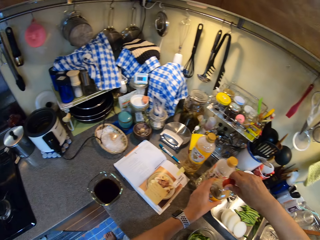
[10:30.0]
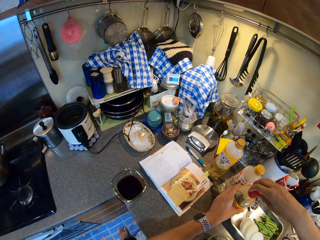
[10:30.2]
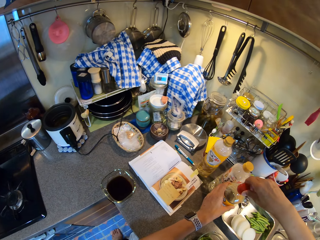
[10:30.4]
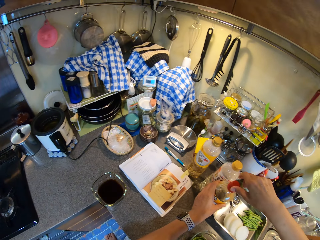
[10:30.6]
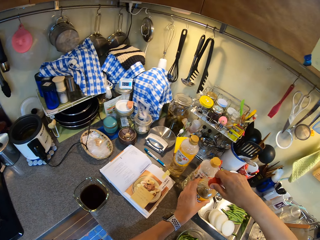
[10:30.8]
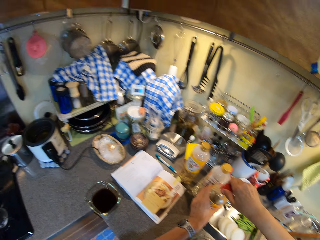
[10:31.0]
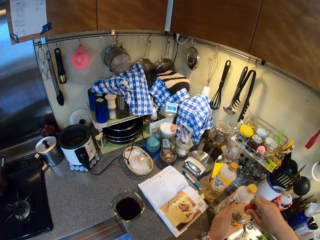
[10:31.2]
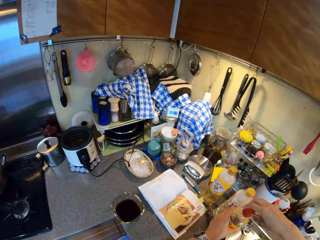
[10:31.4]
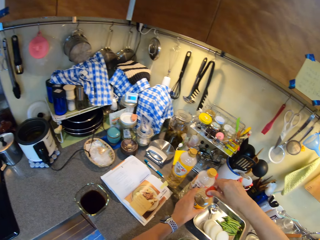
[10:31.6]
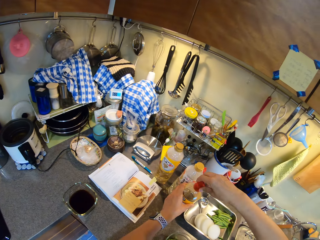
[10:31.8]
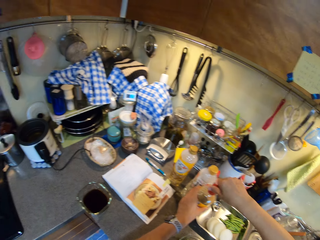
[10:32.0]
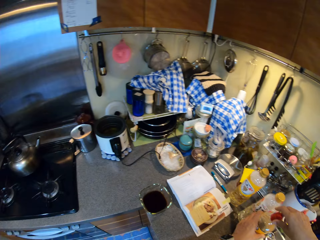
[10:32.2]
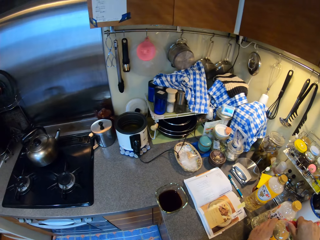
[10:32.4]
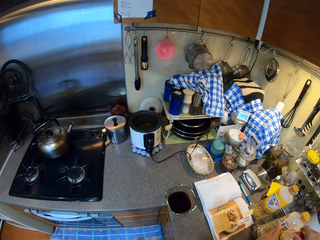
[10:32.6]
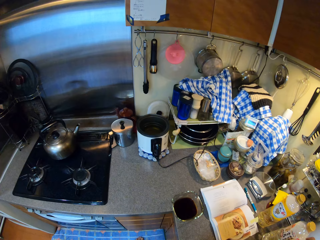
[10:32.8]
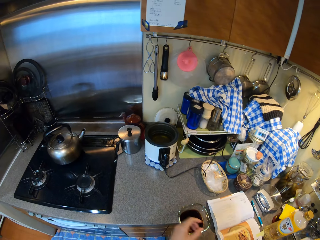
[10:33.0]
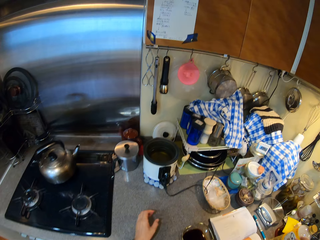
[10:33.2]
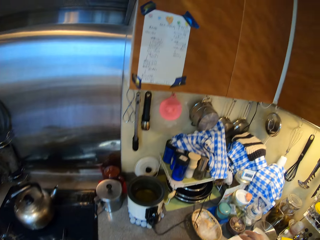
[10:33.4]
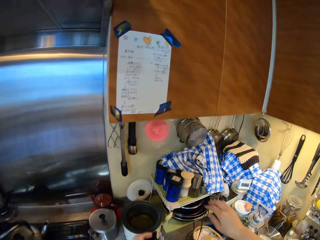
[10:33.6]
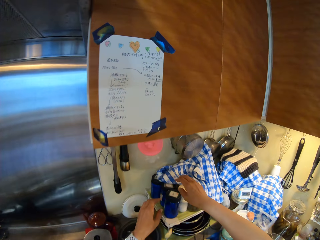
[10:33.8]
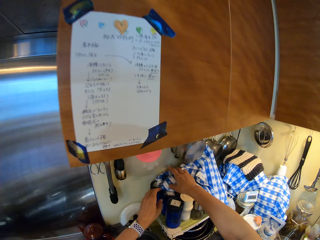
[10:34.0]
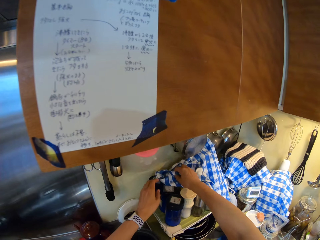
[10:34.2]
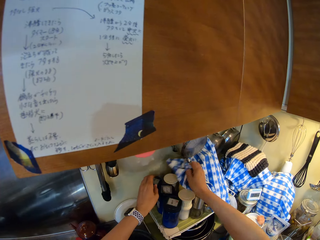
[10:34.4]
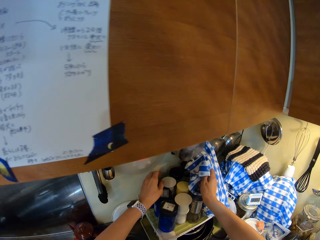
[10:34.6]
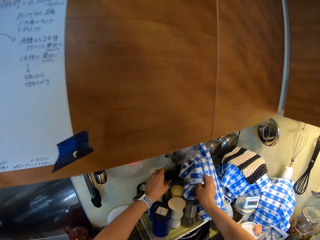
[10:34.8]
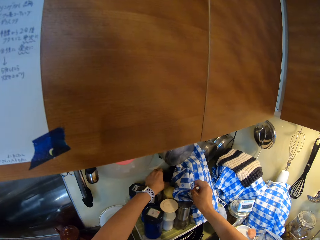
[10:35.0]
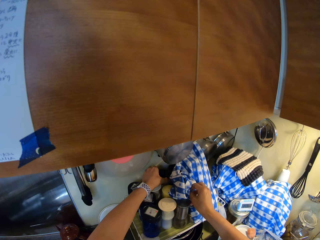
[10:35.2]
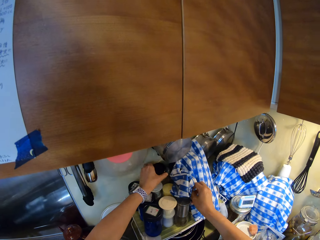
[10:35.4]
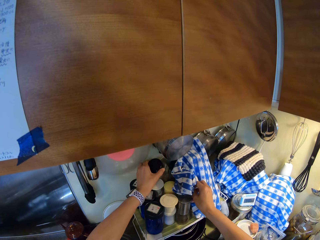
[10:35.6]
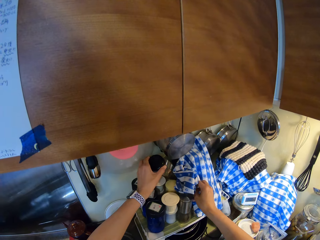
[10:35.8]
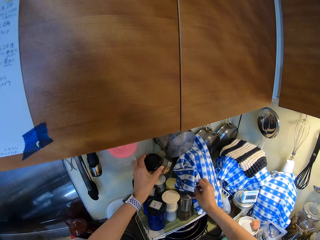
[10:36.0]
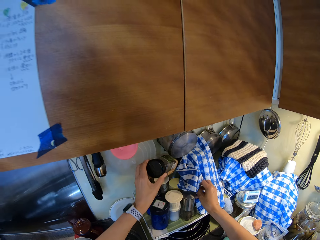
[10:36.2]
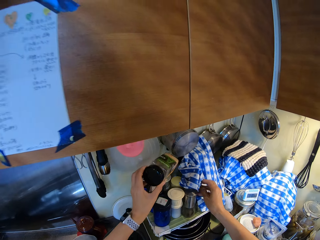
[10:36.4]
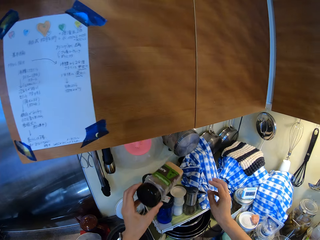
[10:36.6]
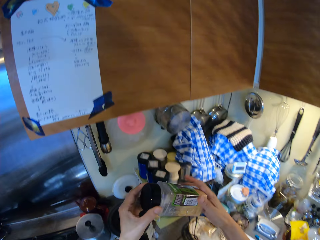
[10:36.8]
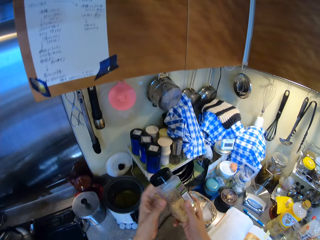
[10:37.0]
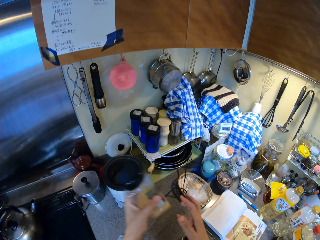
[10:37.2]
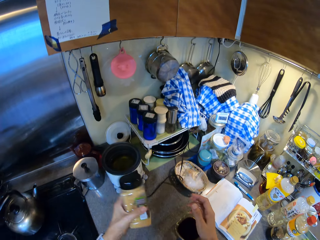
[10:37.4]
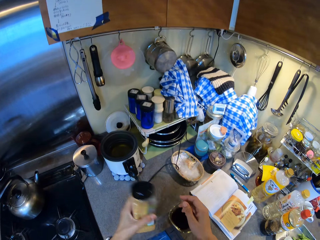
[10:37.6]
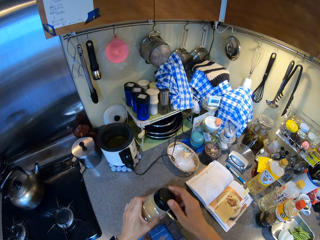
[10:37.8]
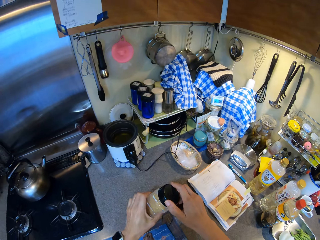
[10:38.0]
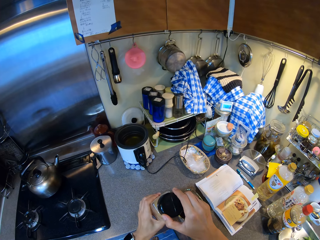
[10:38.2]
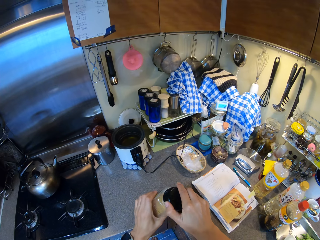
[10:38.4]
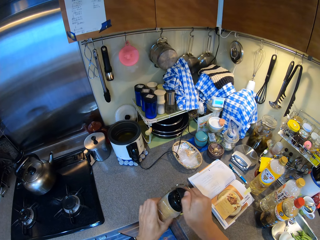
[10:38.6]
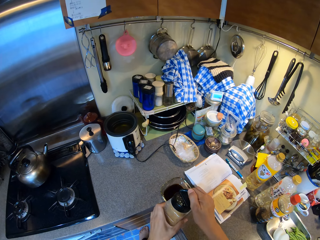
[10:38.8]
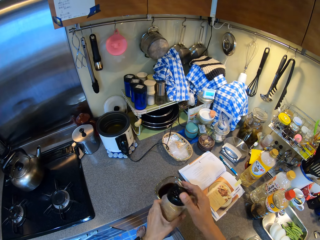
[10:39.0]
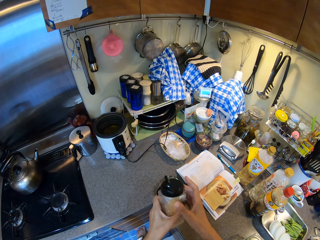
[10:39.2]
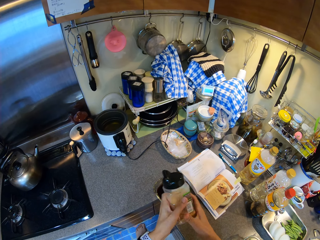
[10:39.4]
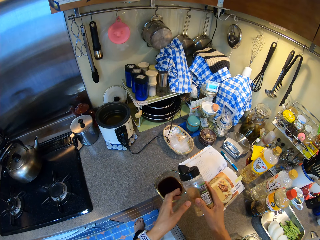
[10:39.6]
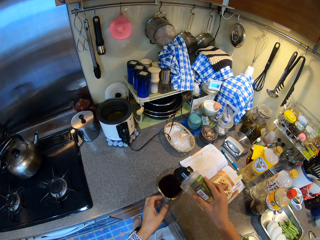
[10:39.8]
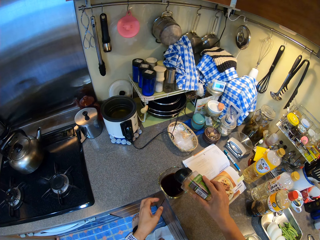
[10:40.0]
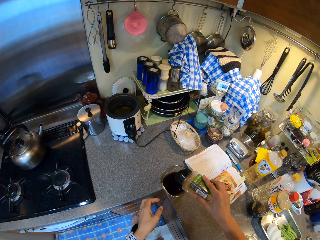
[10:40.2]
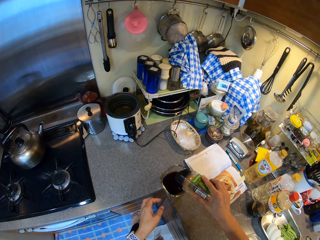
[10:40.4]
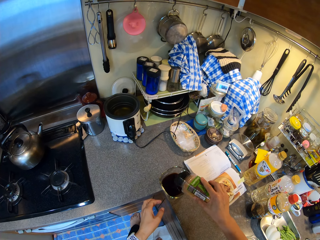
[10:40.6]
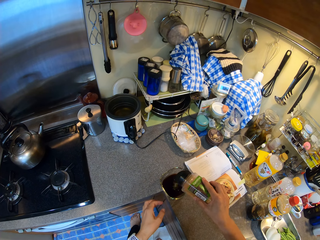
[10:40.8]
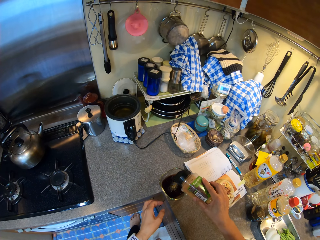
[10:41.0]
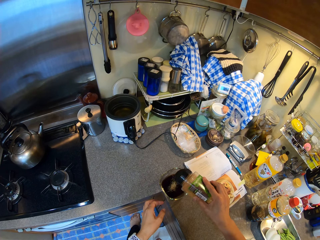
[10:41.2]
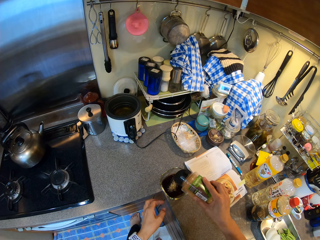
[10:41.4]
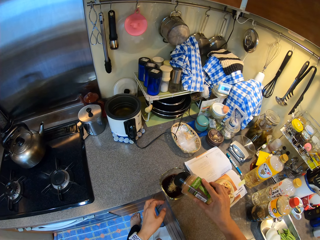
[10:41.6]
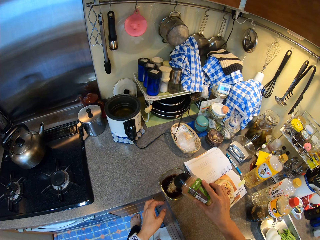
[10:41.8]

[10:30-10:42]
The camera wearer uncovers jars. They hold a piece of cloth. They pick up a jar or bottle with the left hand. They adjust the jar in the hand. They hold the bottle with both hands. They shake the jar. They hold the bottle with the left hand. They open the jar. They hold the bottle with both hands. They pass the jar to the right hand. They add spice in the bowl. They pour the salt in the plate.

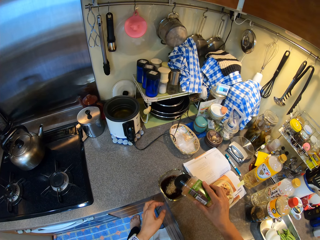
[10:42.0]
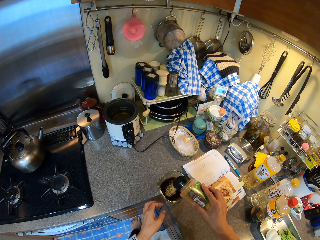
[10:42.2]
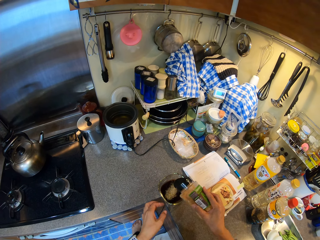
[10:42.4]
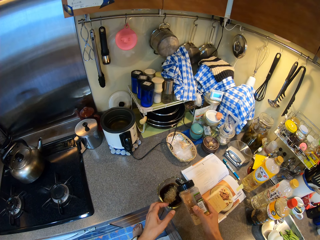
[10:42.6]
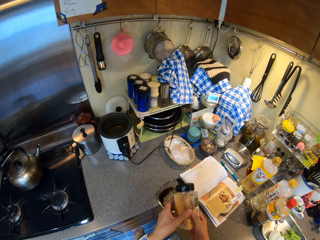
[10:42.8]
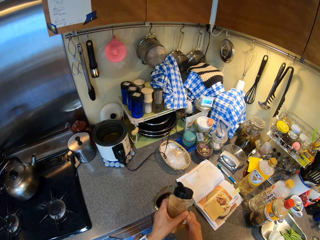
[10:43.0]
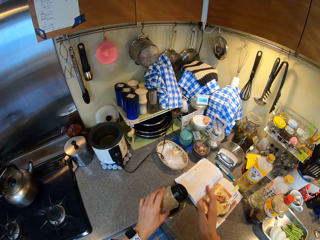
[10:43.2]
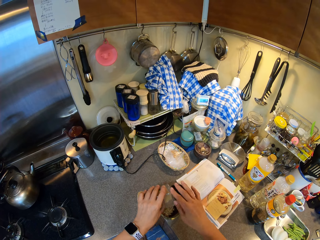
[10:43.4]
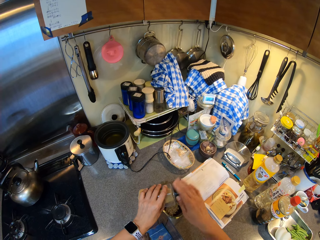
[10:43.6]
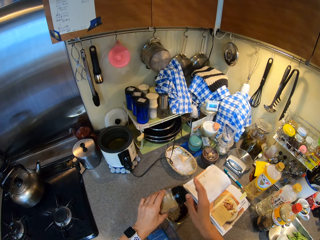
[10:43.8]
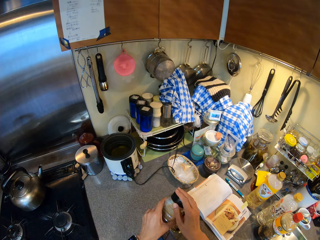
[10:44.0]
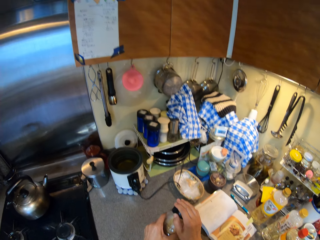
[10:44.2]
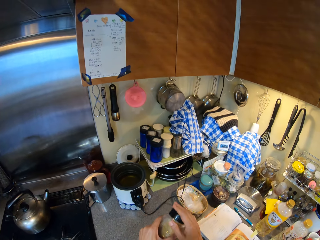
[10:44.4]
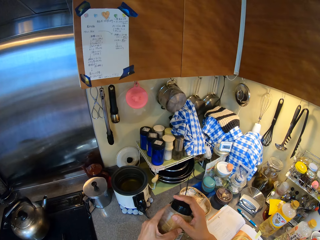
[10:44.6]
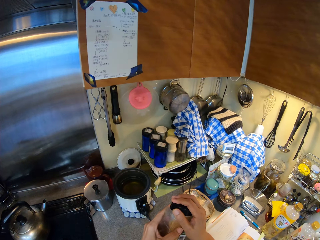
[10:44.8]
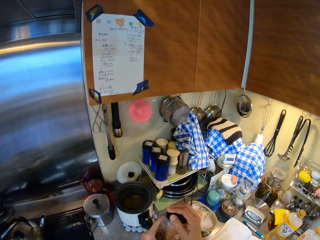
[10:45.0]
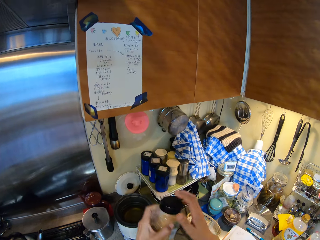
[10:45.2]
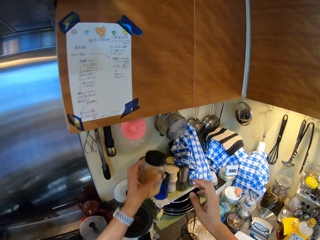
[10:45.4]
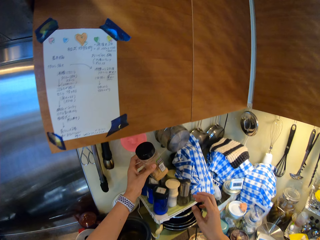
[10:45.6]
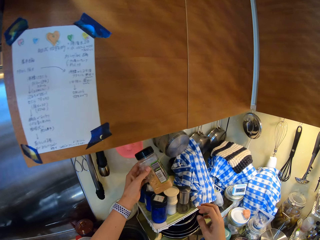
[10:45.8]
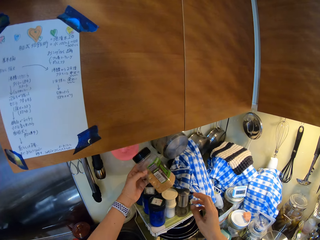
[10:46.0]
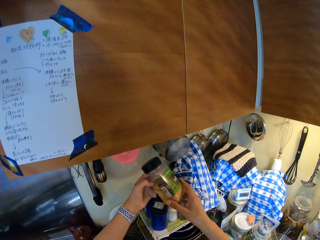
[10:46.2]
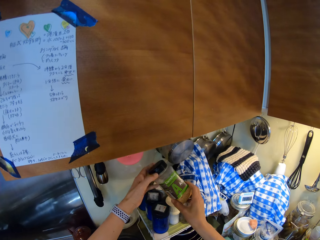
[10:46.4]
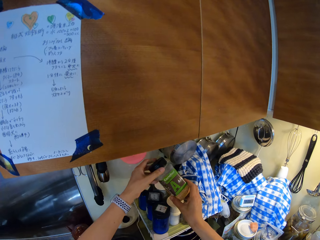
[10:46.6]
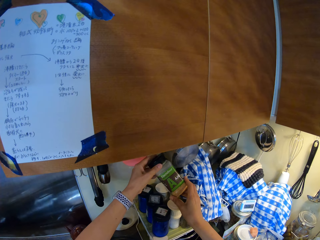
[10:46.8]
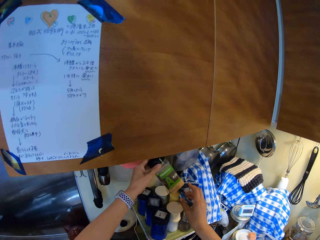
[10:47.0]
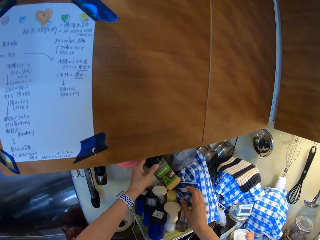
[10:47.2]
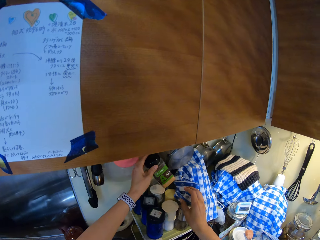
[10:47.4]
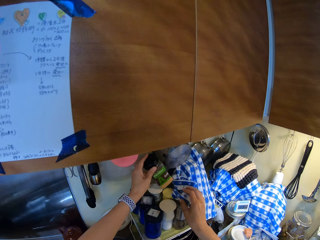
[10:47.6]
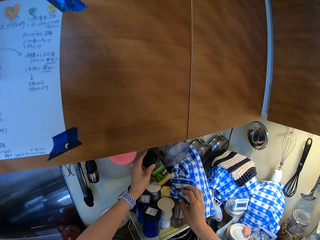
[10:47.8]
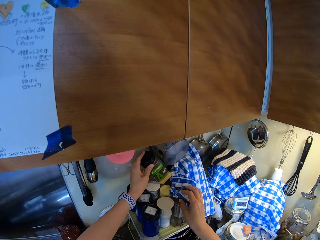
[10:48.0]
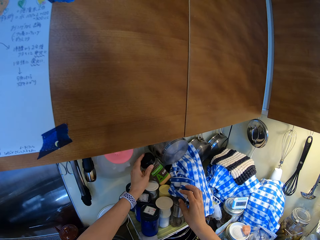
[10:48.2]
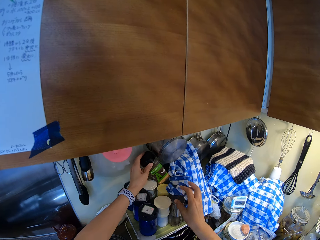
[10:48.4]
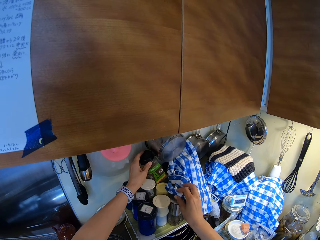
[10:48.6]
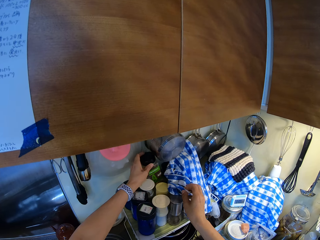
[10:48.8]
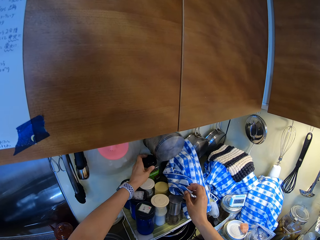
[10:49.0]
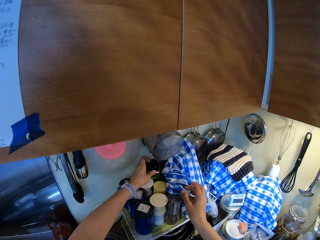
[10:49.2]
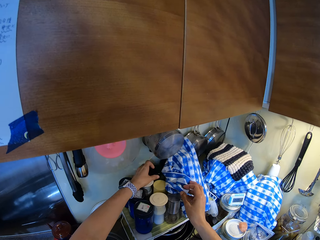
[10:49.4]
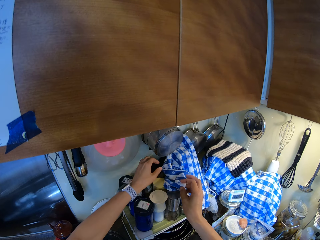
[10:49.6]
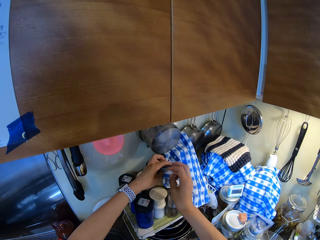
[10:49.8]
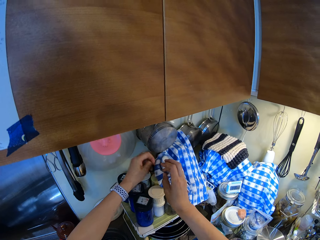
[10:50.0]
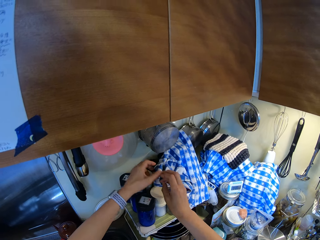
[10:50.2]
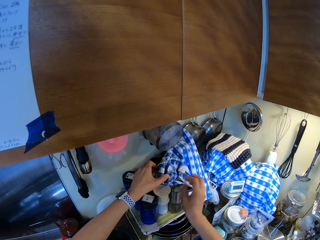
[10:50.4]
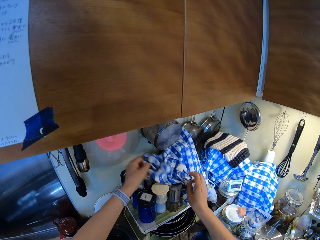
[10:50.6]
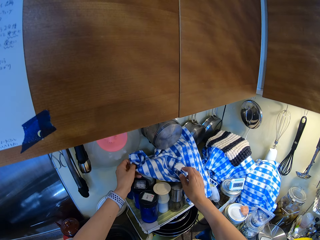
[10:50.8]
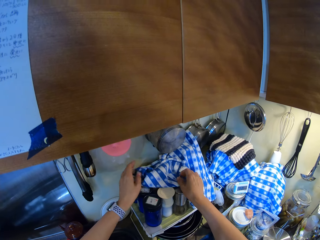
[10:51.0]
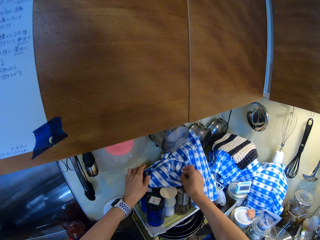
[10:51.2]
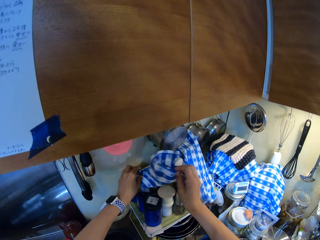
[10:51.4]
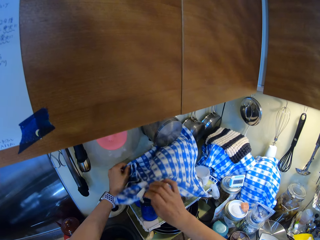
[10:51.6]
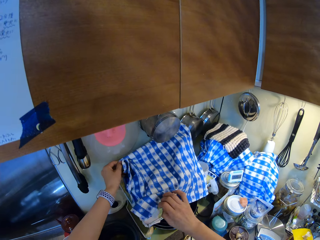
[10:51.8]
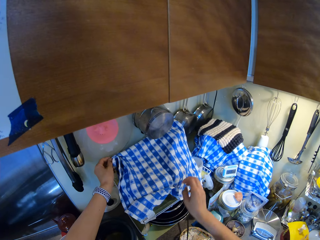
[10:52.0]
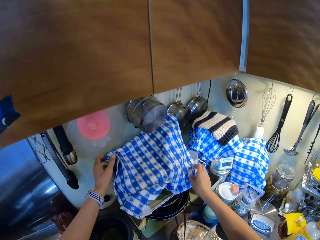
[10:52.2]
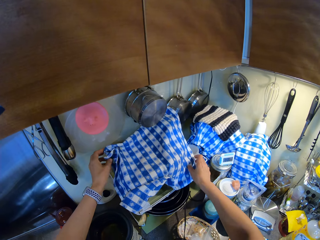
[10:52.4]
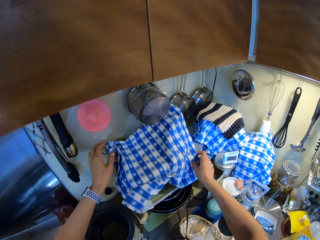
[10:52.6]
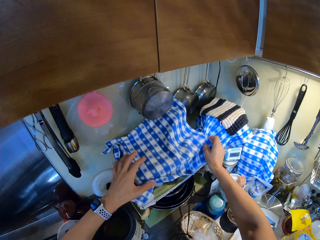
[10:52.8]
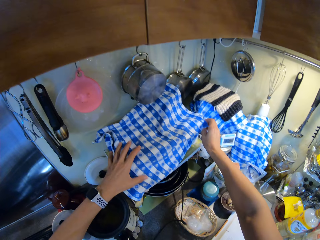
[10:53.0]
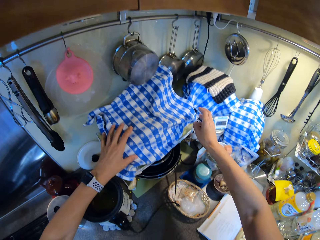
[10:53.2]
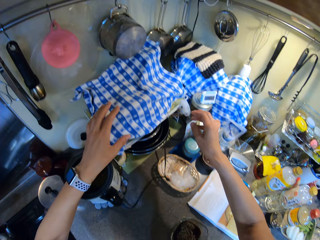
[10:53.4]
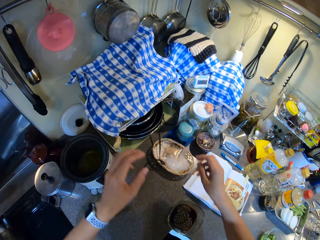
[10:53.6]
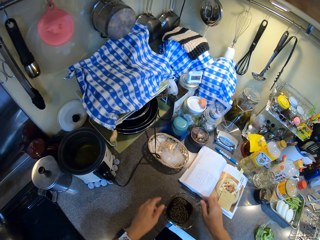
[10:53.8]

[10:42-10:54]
The camera wearer changes the bottle or jar from the right hand into the left hand. They hit the jar, lid the jar and turn the jar. They hold the bottle with the left hand. They place the jar on the jar holder. They hold the kitchen towel or piece of cloth with both hands. They cover the jars. They stretch the piece of cloth.
